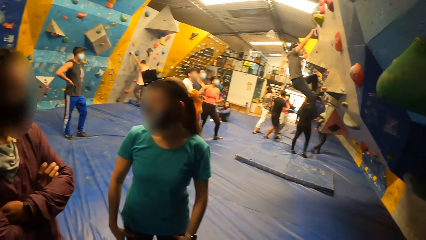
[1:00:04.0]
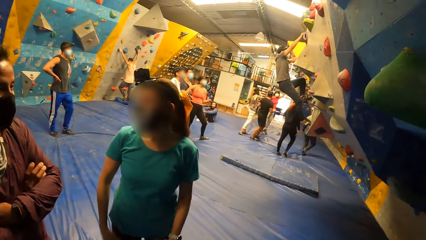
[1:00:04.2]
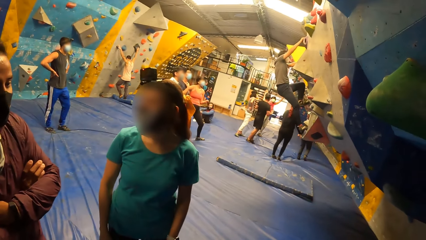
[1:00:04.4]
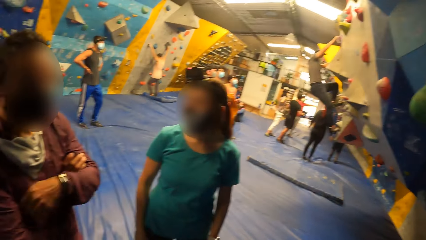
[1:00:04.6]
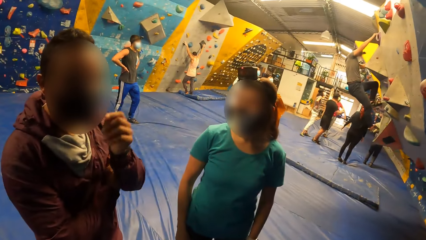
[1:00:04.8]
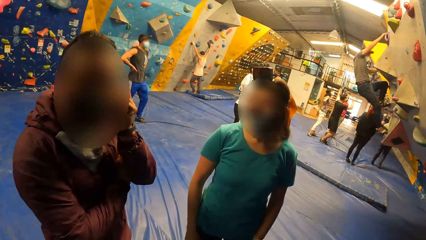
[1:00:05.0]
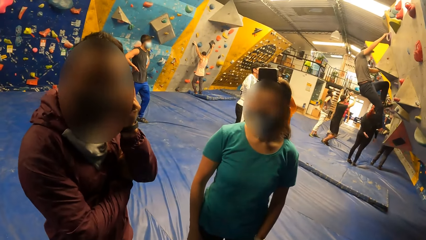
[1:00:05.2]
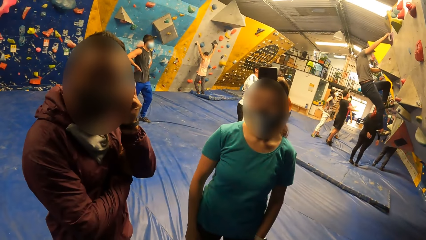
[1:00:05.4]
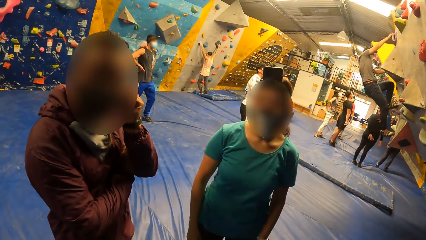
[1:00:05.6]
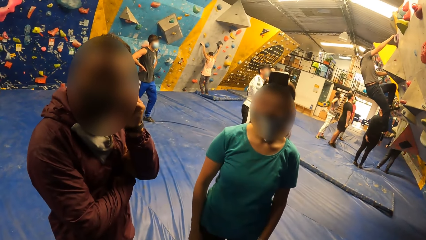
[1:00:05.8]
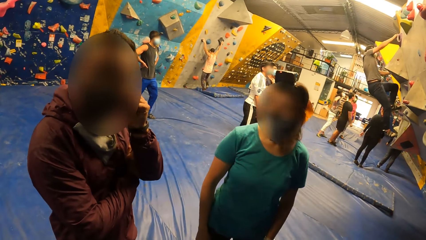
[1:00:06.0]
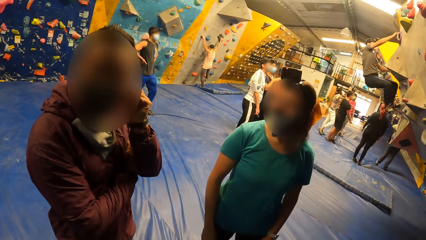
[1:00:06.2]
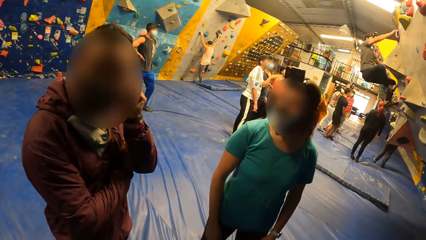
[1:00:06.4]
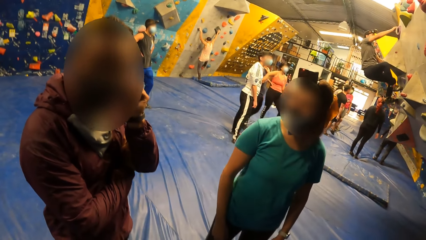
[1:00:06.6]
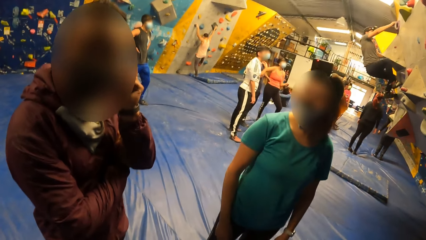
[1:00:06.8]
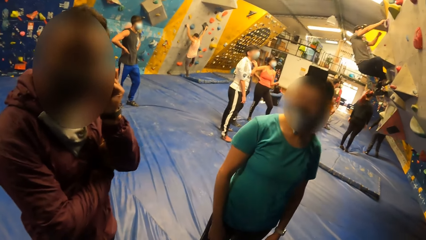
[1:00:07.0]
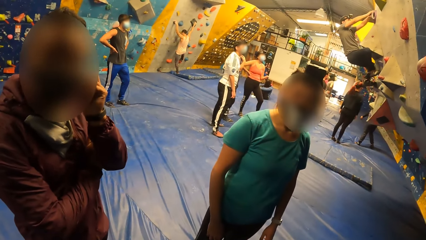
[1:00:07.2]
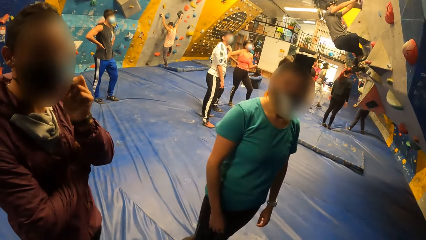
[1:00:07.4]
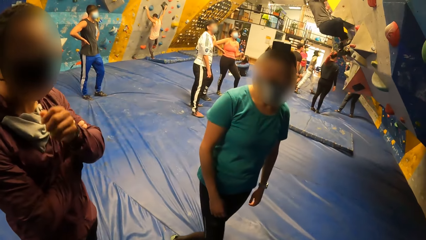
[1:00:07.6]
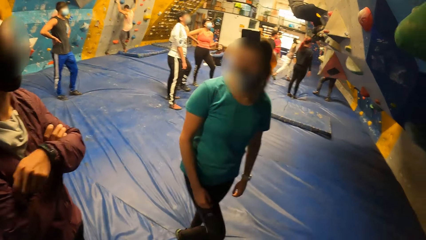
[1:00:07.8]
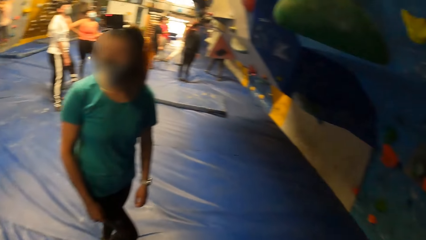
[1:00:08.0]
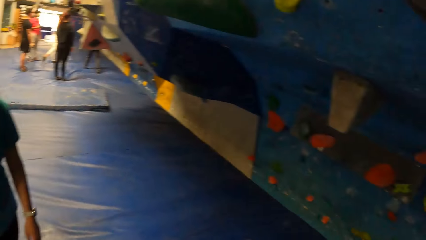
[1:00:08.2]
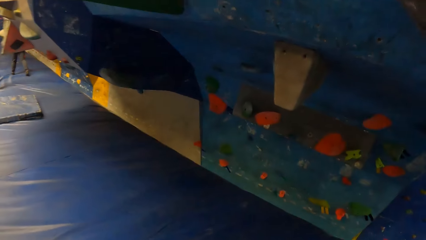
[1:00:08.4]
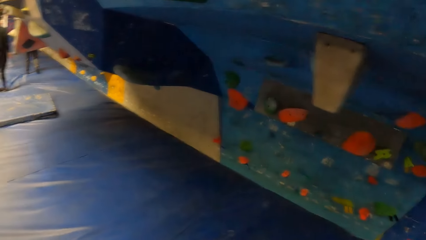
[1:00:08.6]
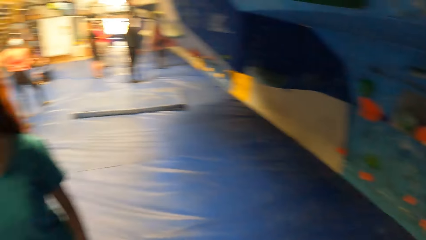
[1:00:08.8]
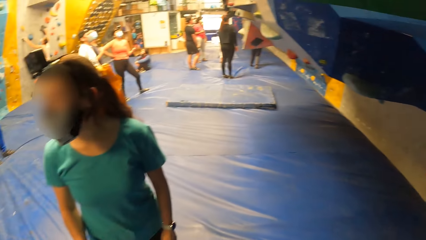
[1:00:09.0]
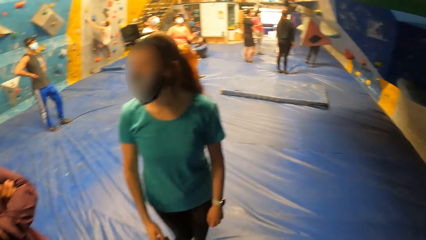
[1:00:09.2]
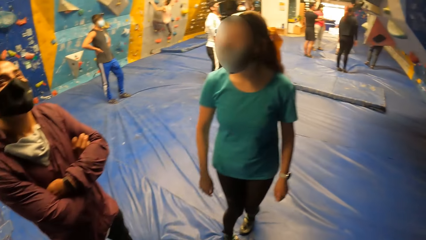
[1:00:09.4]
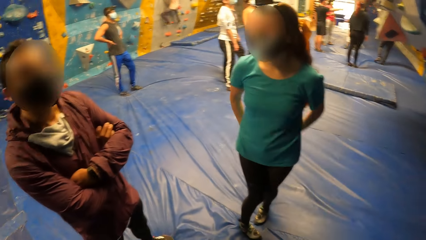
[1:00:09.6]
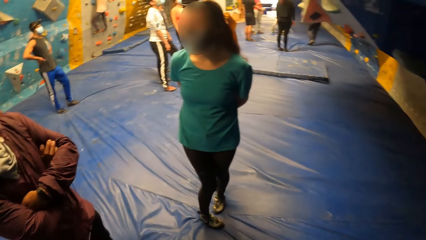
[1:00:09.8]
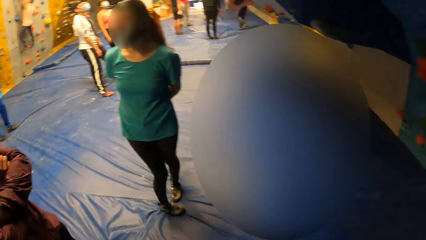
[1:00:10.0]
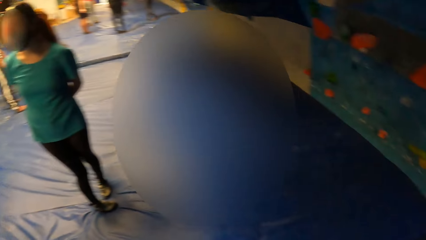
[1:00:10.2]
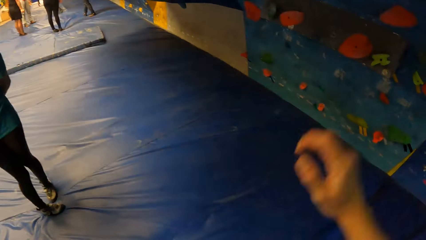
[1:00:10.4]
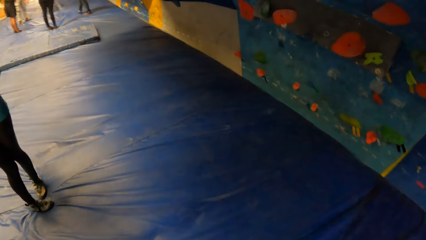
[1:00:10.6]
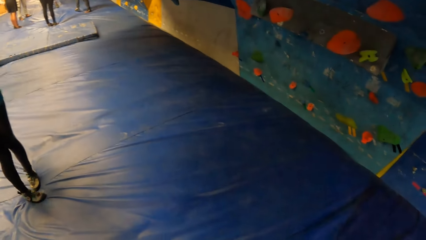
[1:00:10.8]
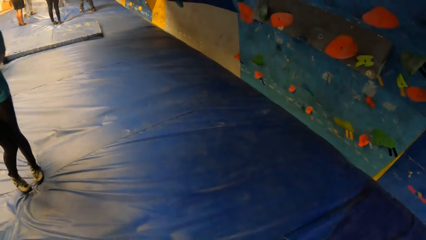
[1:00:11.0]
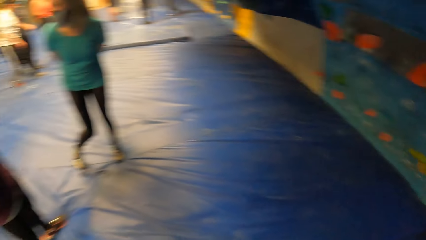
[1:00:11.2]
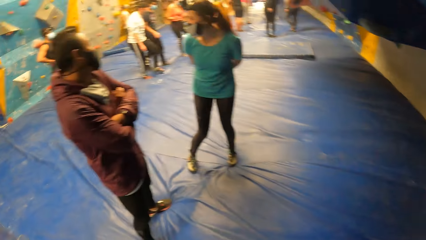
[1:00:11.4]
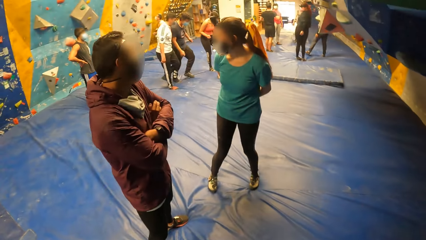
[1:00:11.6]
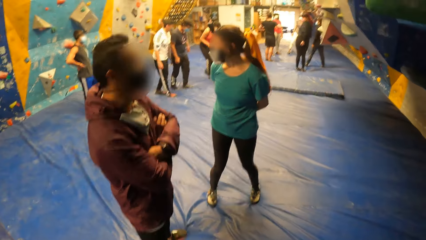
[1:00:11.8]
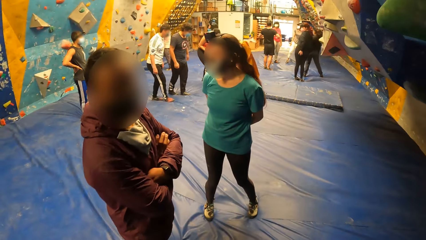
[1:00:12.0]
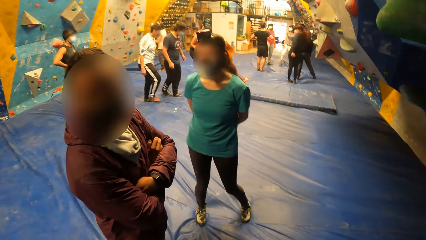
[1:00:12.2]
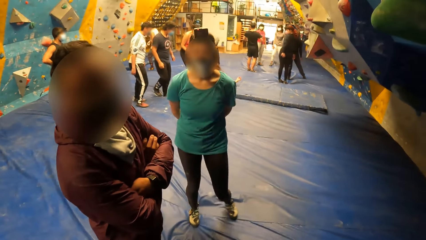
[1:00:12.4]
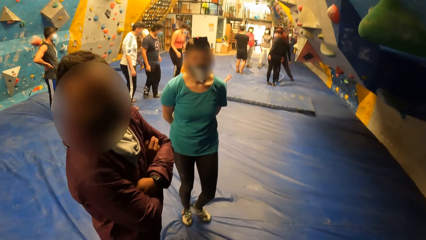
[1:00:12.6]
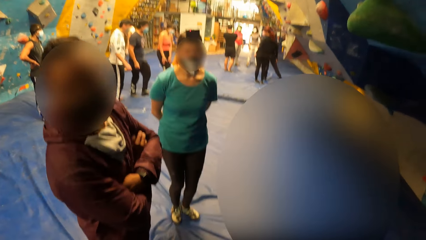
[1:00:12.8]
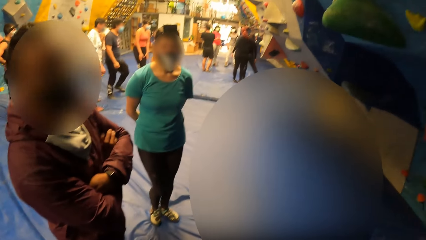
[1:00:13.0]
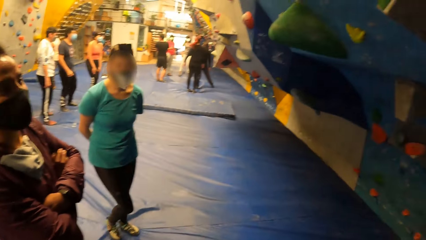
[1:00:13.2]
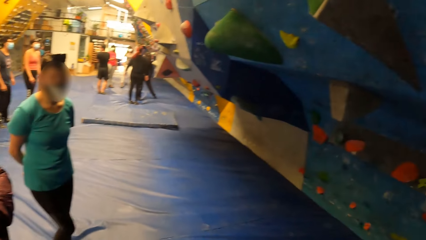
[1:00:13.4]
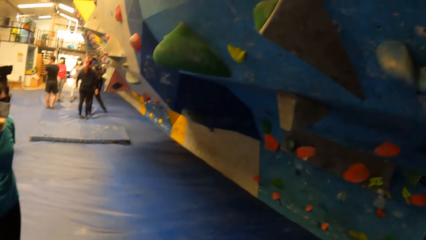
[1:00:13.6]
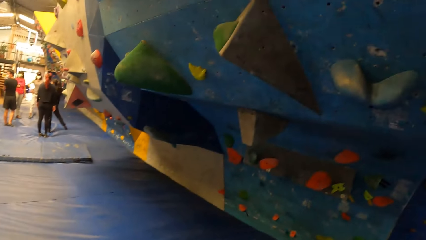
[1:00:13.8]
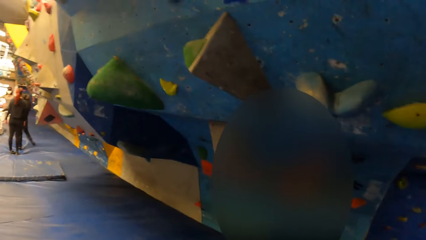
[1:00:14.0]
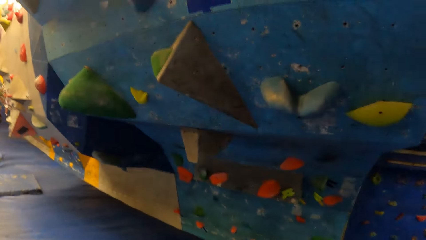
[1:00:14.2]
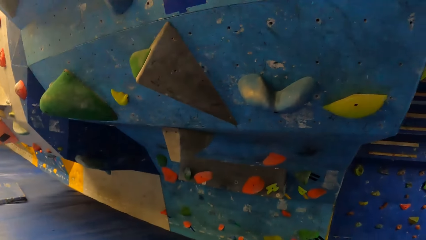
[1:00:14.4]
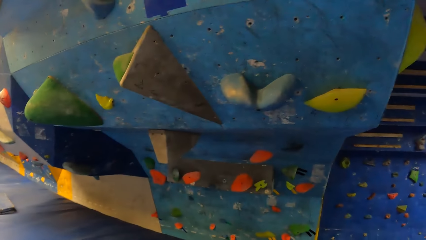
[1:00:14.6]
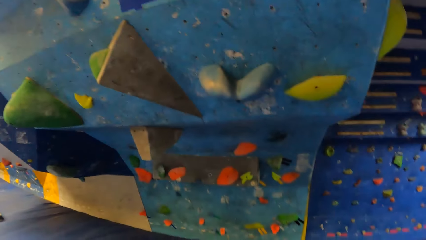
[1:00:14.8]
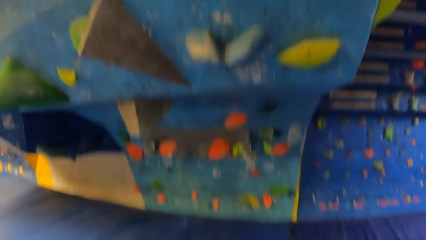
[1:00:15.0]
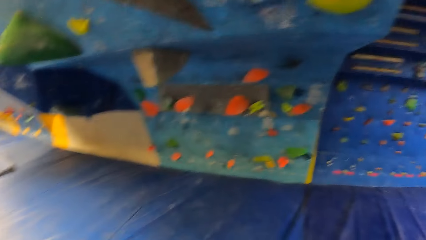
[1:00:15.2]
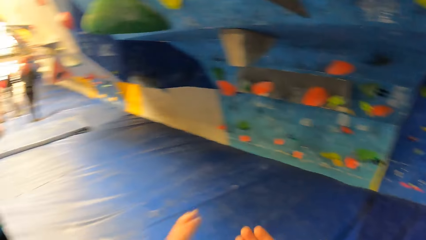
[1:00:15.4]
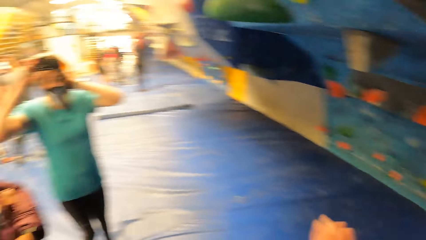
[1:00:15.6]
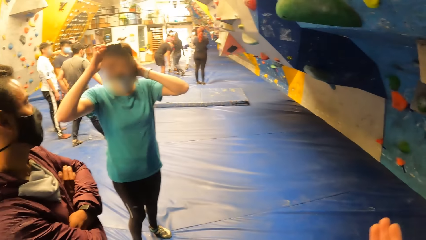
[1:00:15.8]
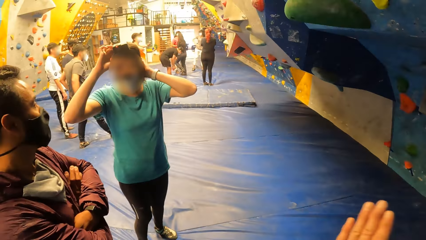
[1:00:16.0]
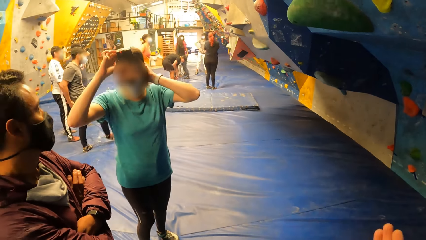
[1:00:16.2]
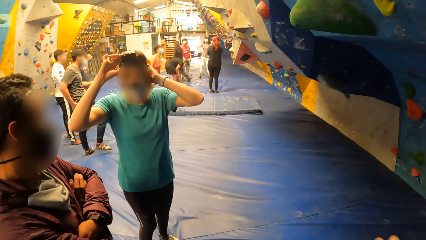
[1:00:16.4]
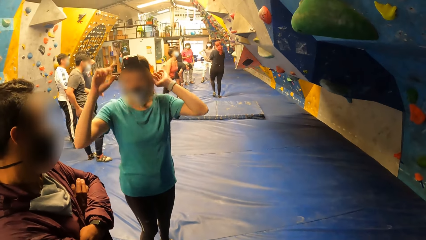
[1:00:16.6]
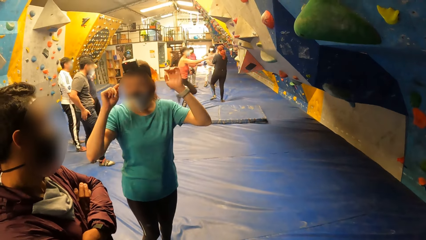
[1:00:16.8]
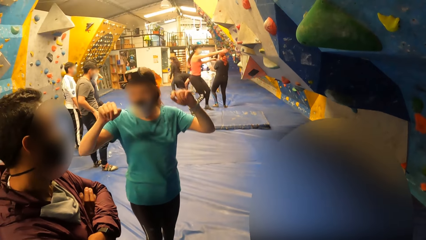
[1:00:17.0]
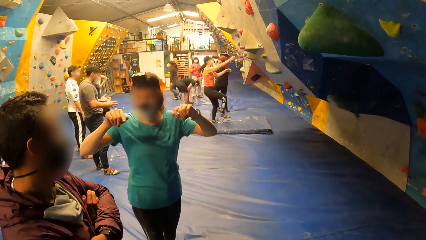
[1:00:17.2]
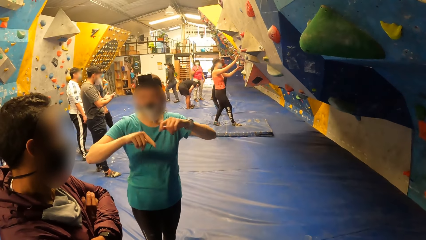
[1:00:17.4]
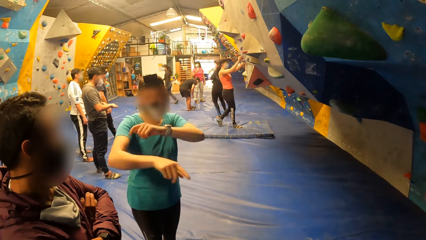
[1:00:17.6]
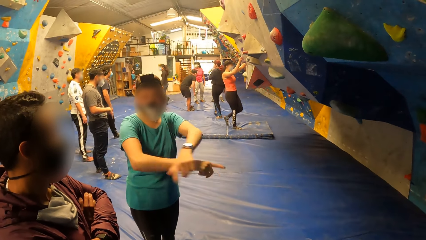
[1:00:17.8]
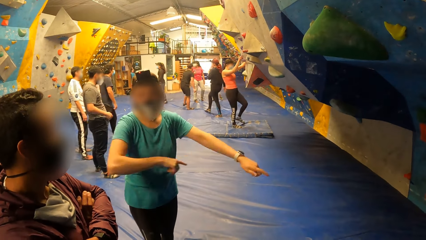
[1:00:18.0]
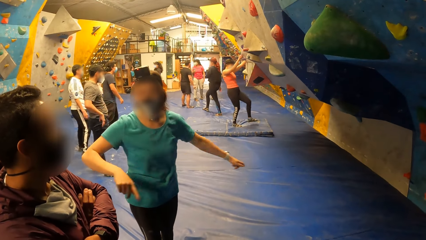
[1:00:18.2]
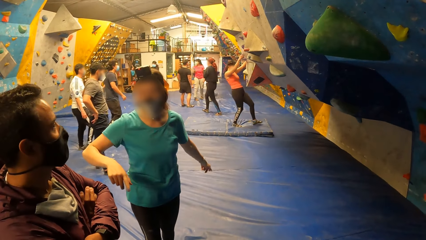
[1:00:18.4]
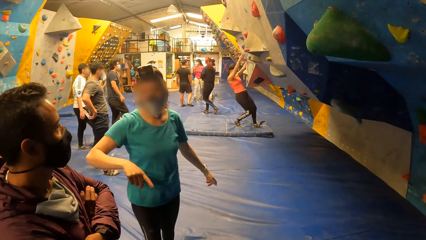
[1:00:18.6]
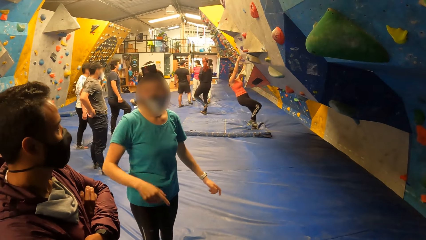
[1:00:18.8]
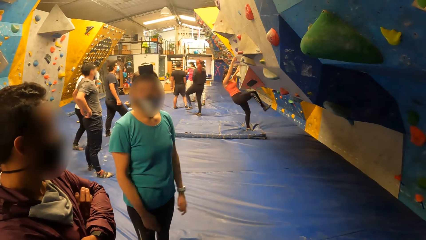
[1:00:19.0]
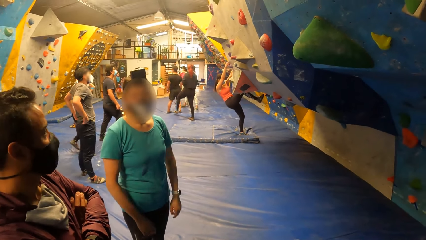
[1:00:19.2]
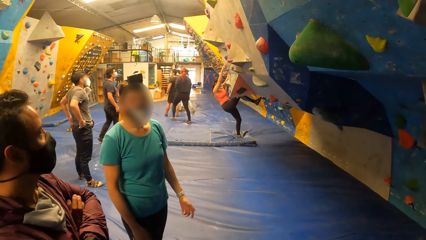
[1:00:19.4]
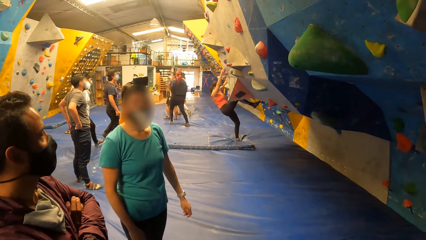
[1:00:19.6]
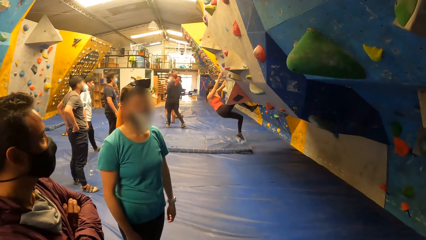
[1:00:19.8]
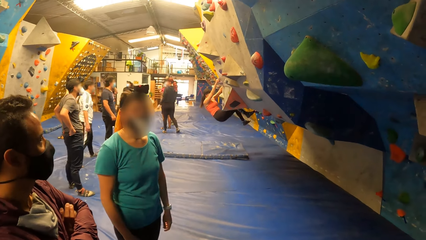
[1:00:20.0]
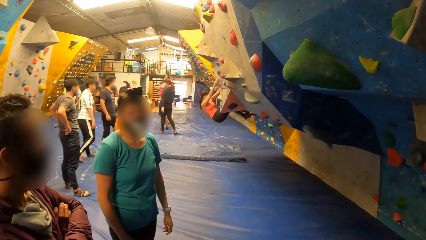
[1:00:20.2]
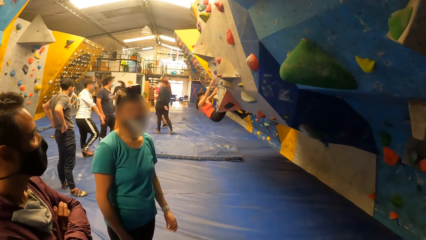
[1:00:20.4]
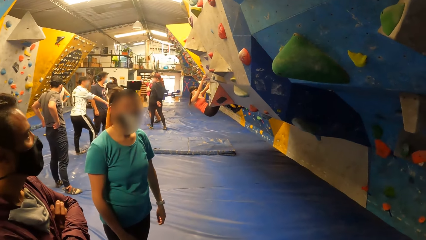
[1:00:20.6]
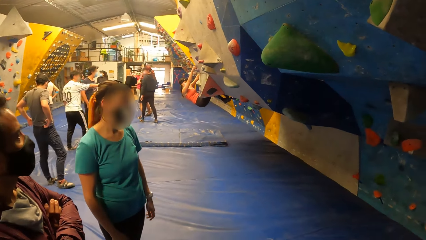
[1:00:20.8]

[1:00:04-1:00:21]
The man touches his ear with his left hand. The camera wearer looks around. The man talks to the camera wearer. The camera wearer stares around. The man interacts with the woman.
